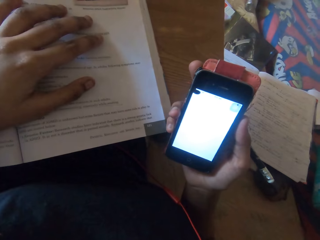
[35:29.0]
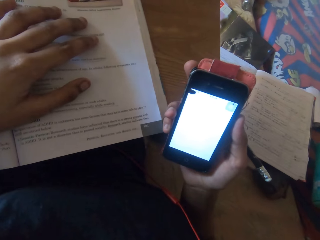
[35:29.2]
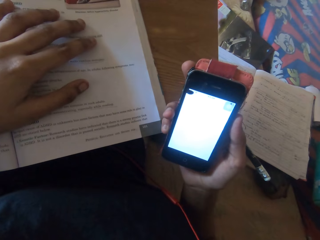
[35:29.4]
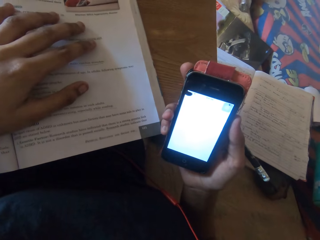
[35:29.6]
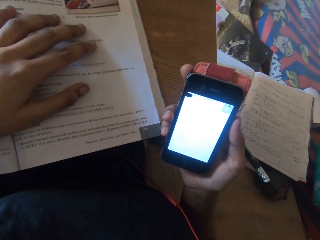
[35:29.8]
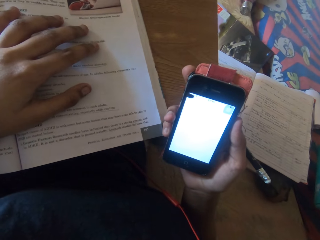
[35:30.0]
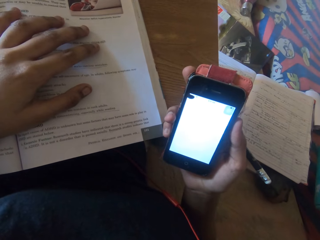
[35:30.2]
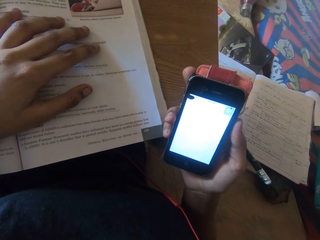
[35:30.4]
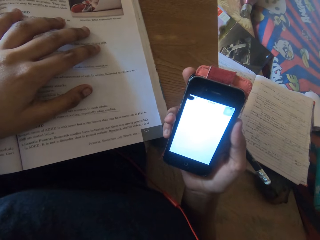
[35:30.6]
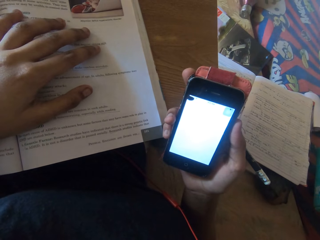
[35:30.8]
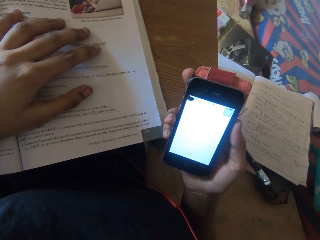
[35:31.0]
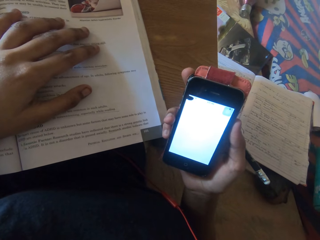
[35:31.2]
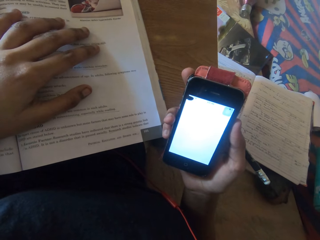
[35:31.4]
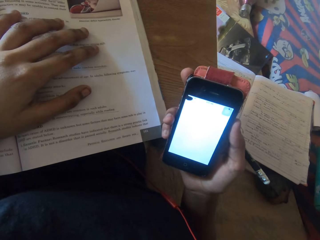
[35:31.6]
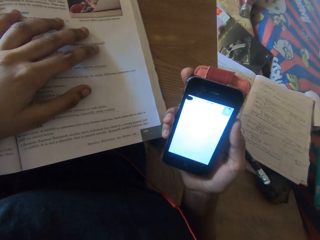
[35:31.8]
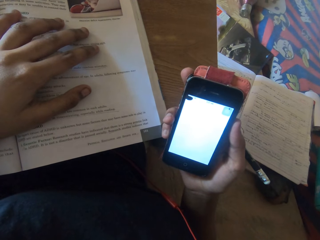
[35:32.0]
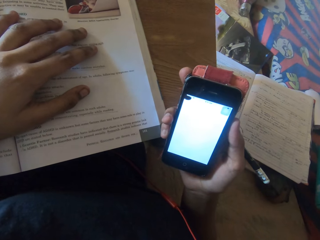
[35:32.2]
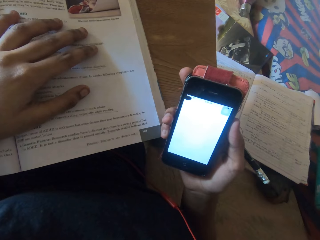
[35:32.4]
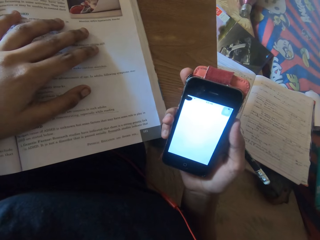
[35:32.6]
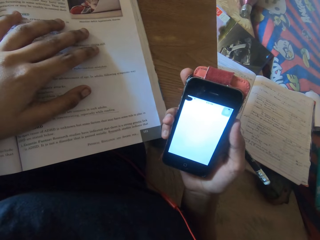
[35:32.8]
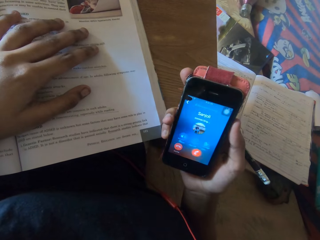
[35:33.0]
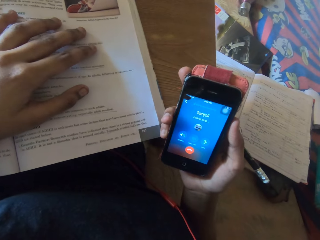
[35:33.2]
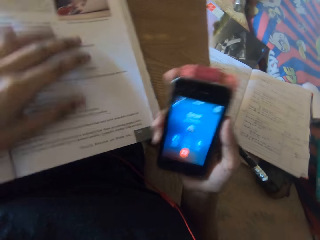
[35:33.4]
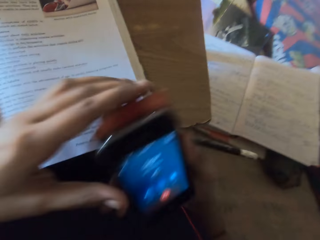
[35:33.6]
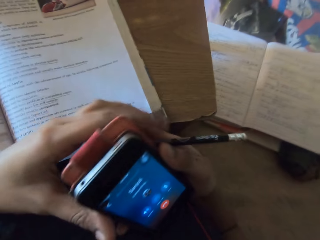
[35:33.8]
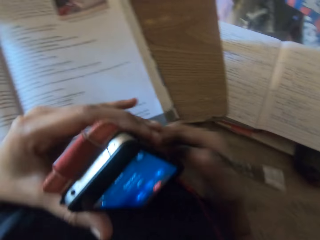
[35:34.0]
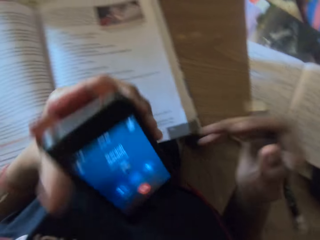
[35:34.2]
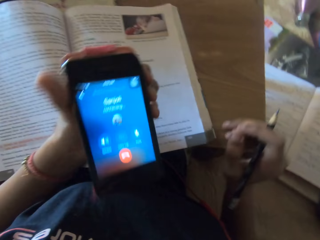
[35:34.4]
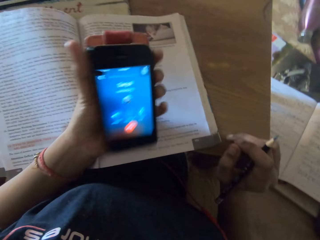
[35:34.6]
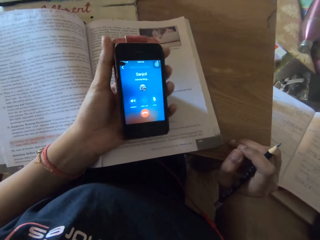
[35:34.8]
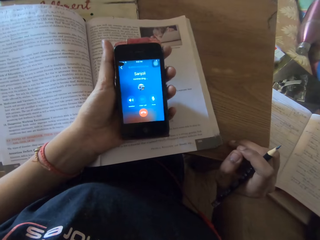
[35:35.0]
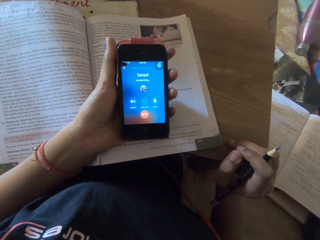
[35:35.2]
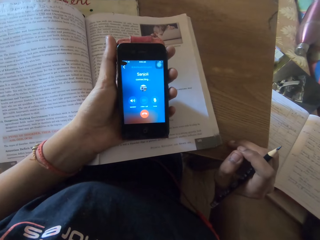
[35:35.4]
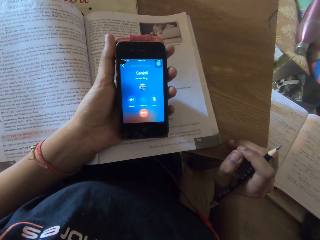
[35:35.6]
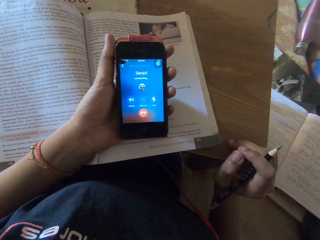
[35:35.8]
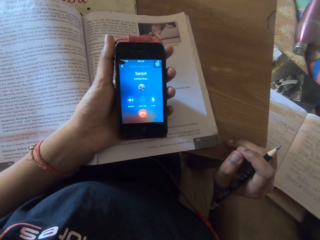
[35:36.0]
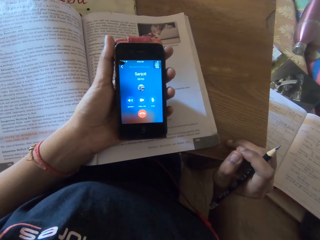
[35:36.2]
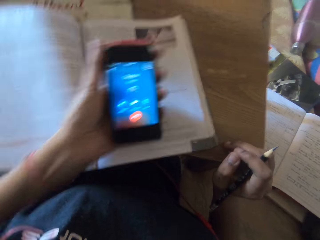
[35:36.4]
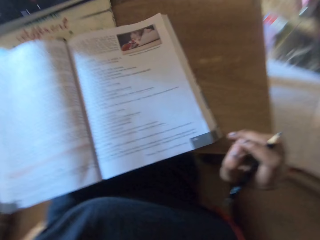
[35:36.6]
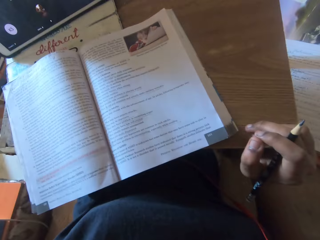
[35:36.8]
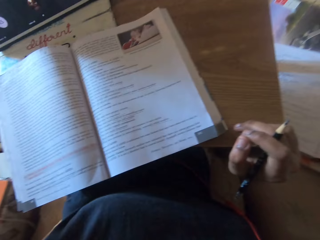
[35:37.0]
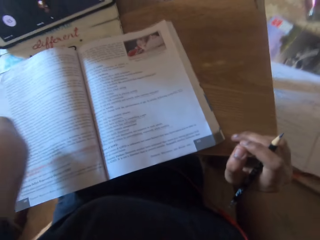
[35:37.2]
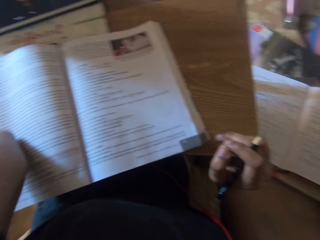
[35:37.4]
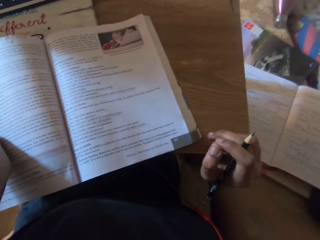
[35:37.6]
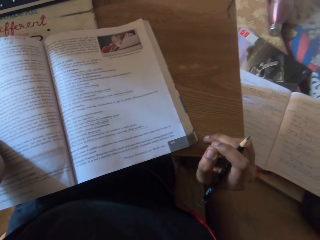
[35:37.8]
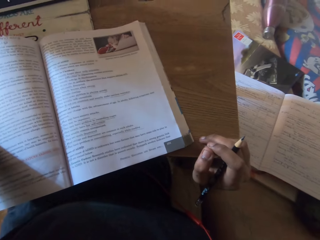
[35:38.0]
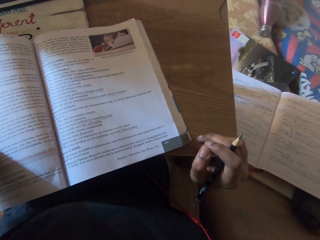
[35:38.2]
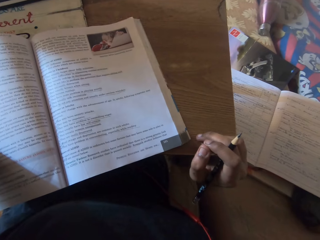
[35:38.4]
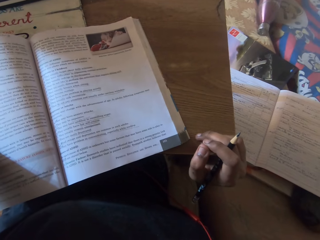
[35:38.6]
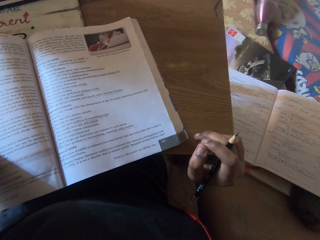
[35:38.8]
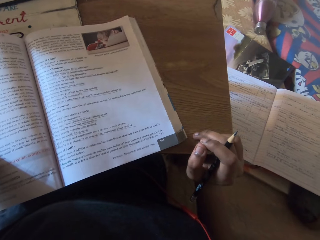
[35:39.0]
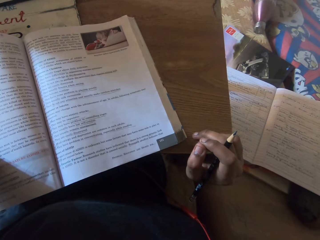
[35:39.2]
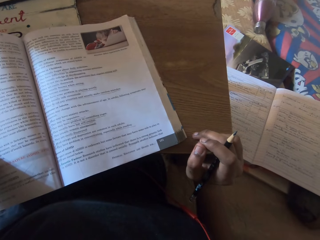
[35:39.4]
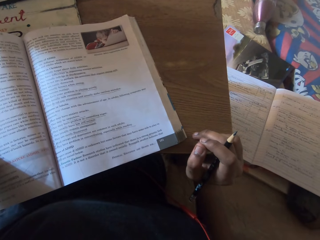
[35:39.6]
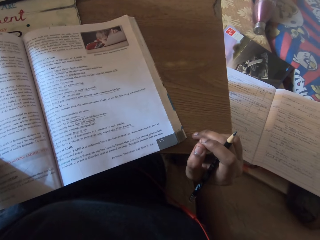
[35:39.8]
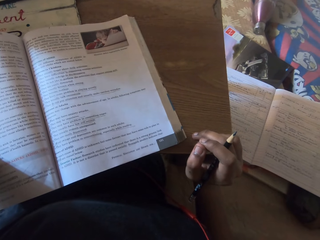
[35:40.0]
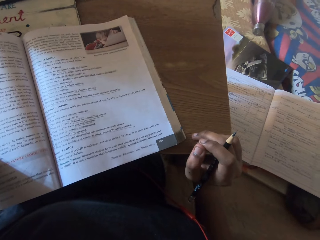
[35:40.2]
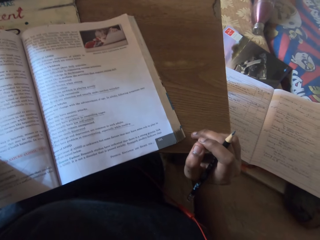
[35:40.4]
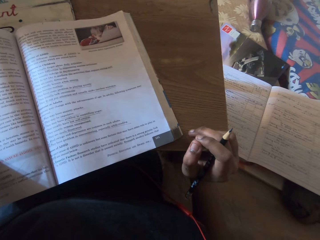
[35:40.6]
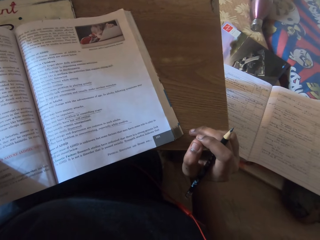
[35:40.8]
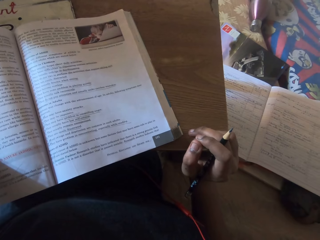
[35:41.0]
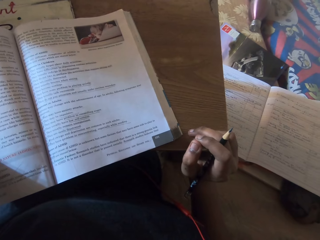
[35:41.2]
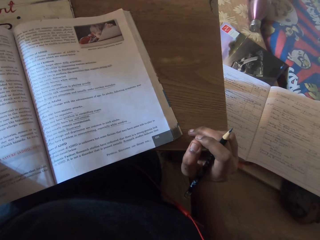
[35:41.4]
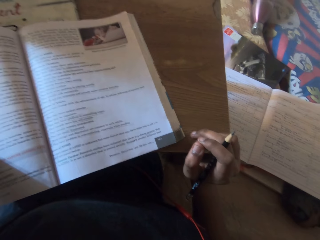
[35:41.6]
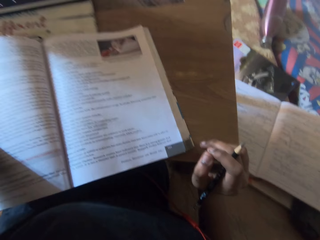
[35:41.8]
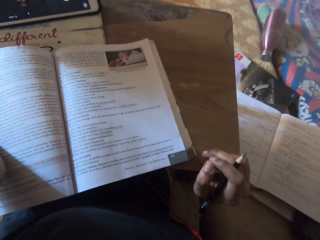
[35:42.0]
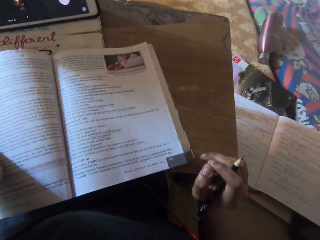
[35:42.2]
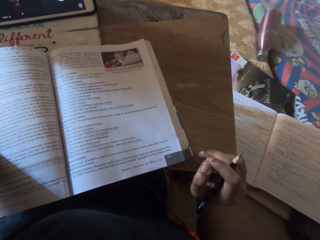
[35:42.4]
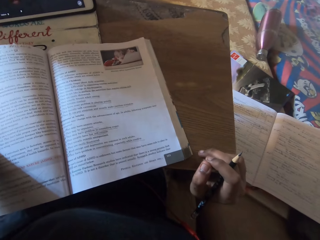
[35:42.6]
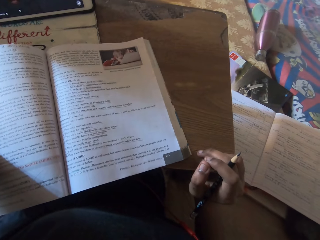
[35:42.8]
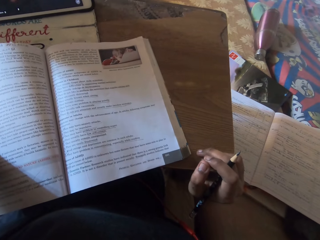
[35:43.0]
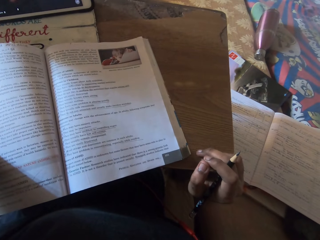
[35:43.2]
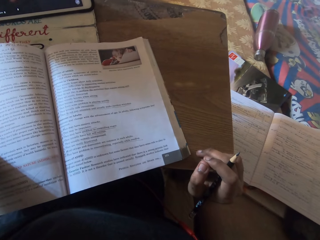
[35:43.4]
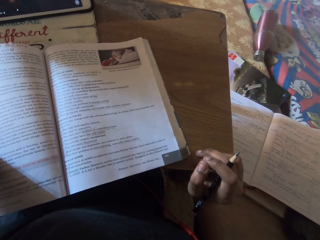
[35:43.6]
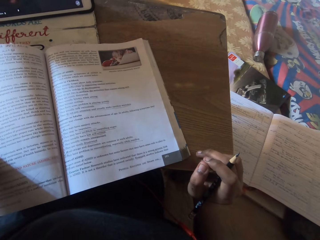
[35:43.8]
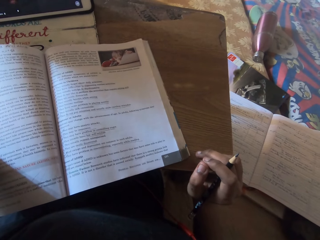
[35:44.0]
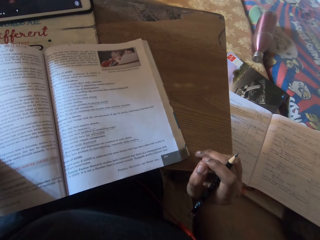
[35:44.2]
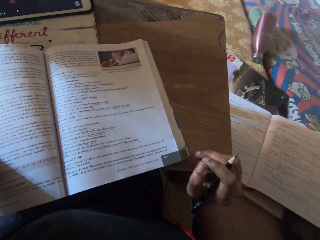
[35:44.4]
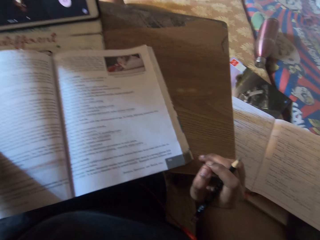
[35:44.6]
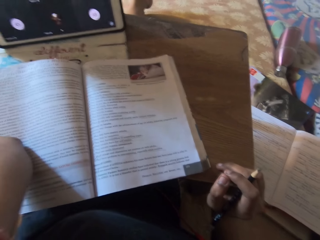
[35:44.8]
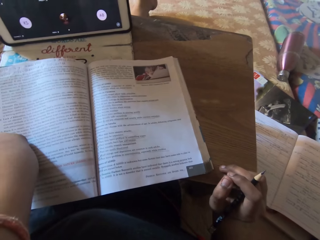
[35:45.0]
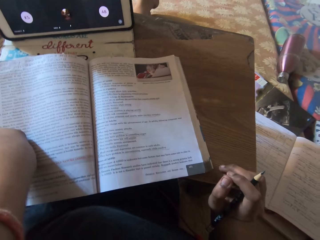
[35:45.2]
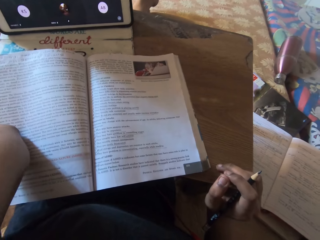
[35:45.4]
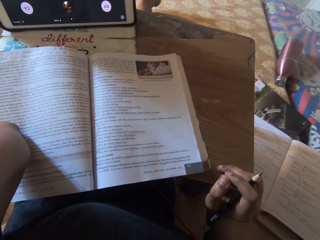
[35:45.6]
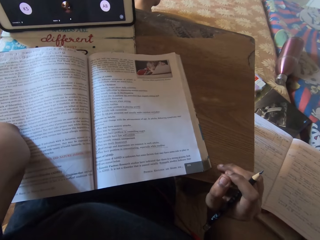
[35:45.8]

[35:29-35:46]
The camera wearer places the phone on her left ear with her left hand. She speaks to a man on the phone.

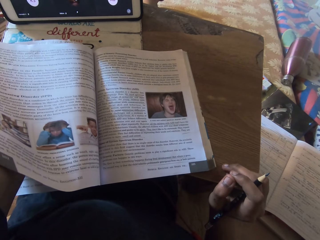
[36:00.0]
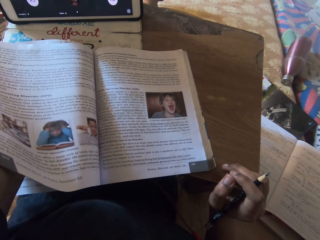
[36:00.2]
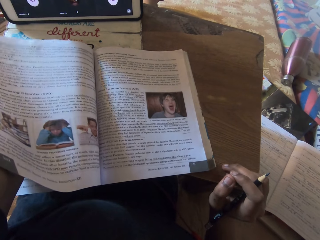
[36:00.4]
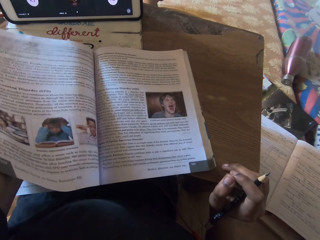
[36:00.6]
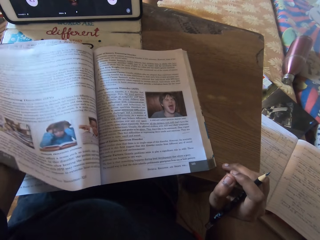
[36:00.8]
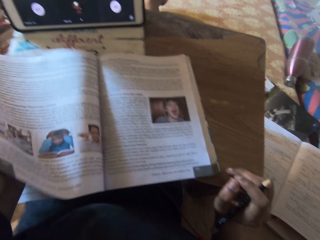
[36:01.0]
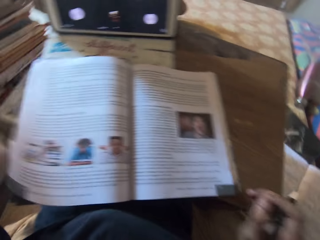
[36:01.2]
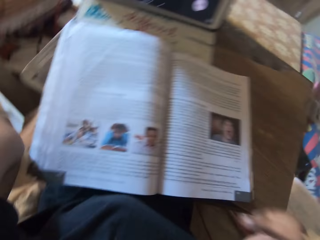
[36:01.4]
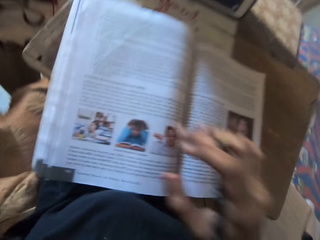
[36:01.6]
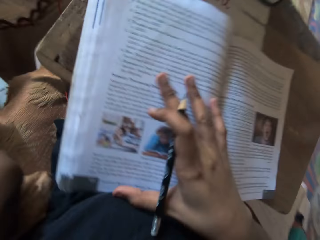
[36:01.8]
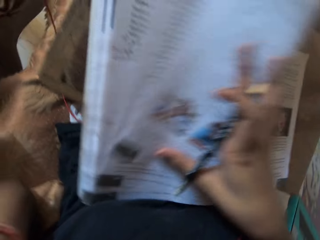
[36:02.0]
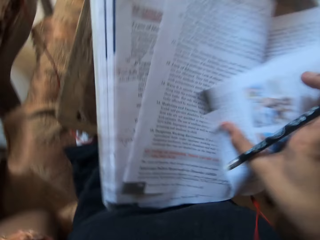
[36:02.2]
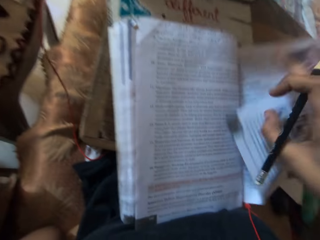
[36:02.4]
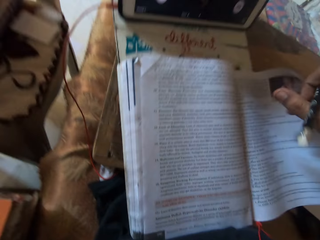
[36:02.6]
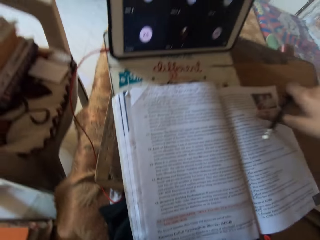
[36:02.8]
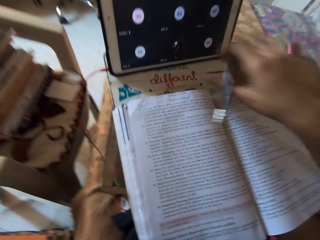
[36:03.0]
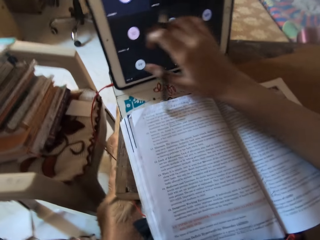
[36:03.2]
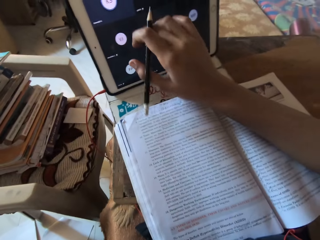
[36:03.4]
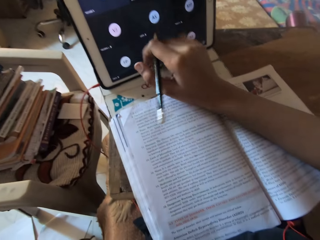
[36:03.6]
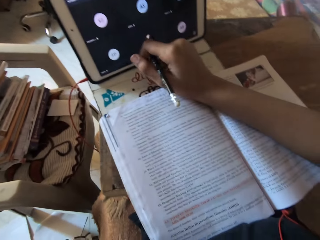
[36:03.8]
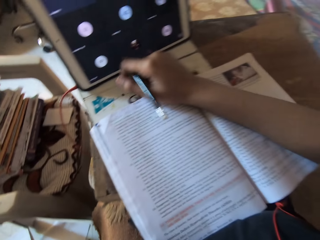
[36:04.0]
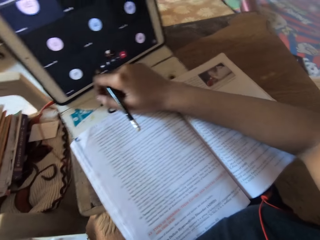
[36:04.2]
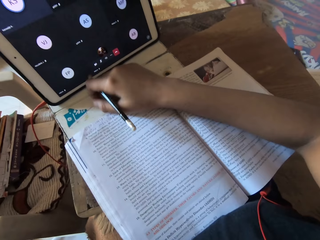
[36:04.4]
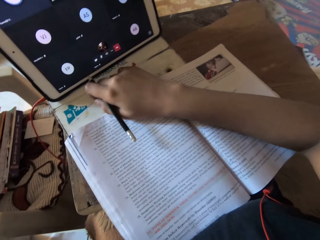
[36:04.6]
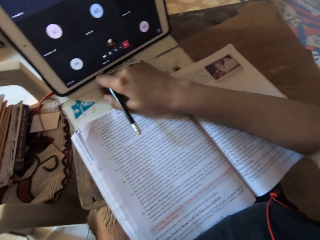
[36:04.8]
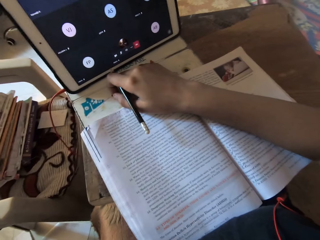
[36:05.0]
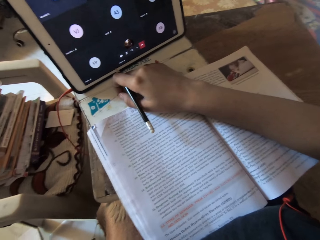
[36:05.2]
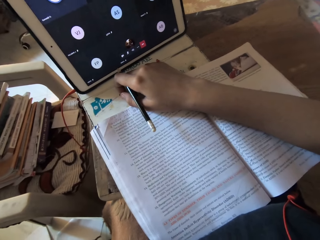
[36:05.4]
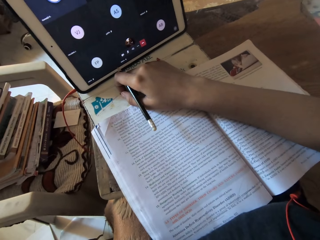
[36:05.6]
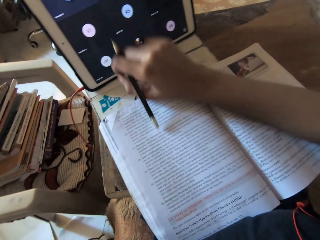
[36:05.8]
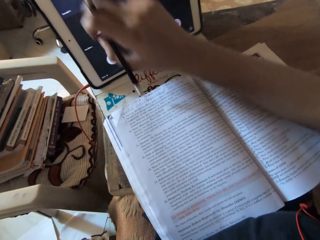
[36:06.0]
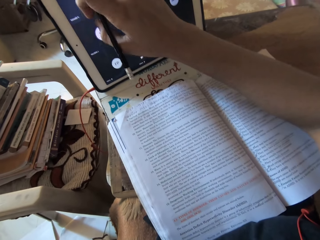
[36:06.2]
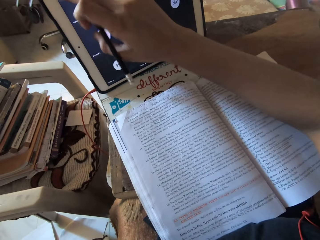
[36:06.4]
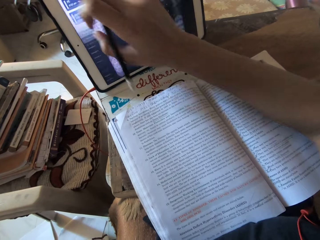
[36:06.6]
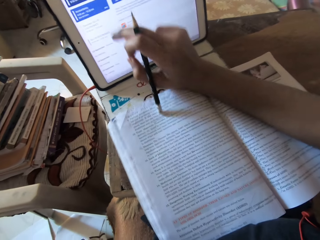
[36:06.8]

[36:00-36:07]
The camera wearer flips the textbook with her right hand. She taps the tablet on the board with her right hand.
